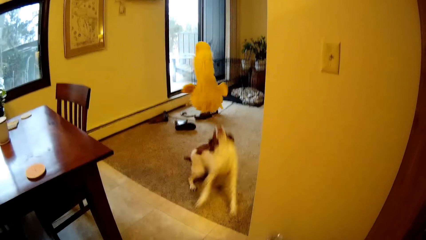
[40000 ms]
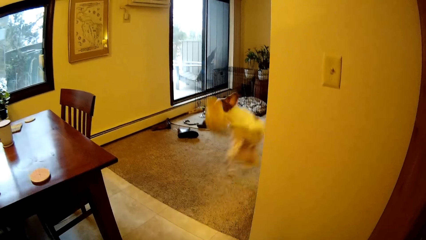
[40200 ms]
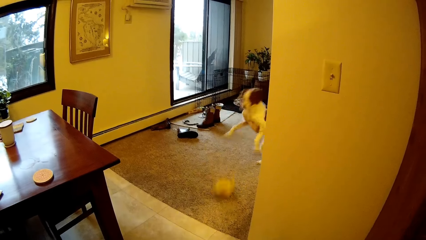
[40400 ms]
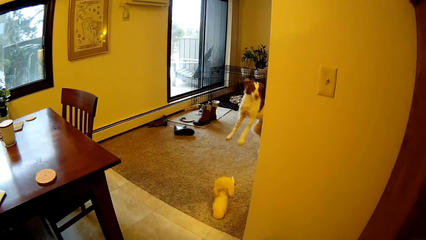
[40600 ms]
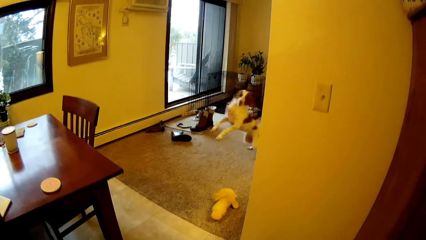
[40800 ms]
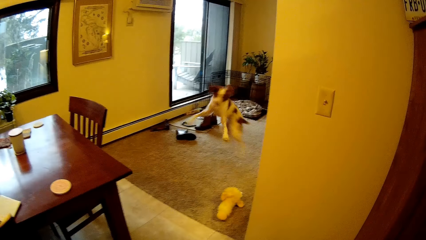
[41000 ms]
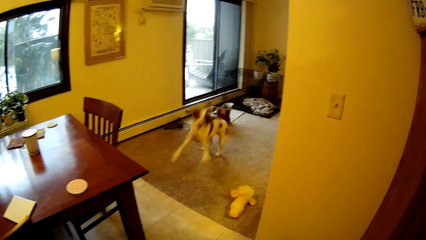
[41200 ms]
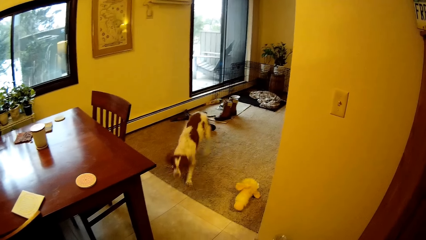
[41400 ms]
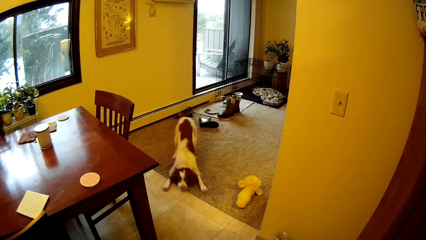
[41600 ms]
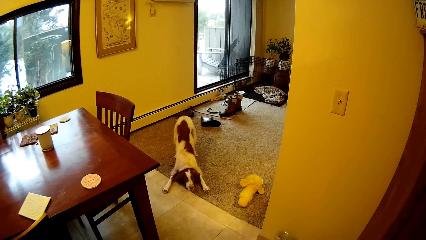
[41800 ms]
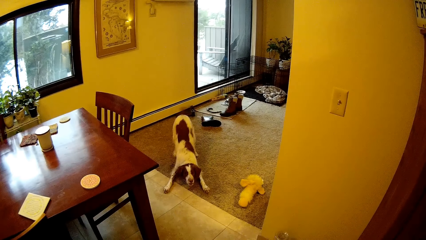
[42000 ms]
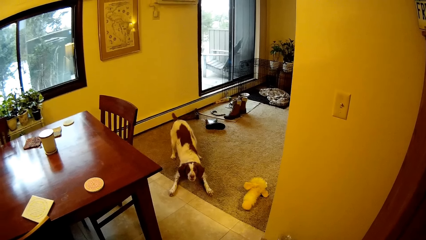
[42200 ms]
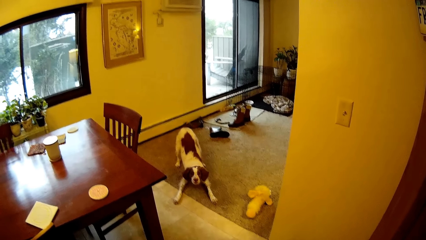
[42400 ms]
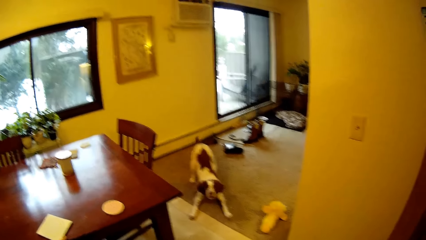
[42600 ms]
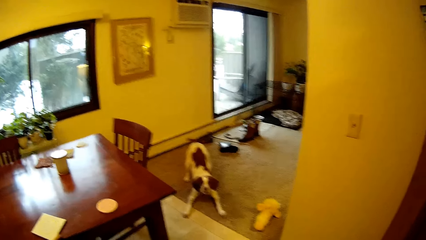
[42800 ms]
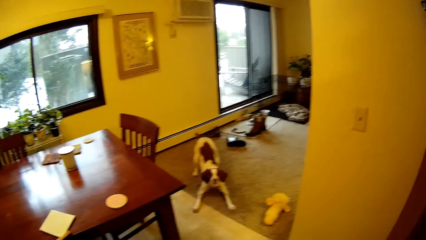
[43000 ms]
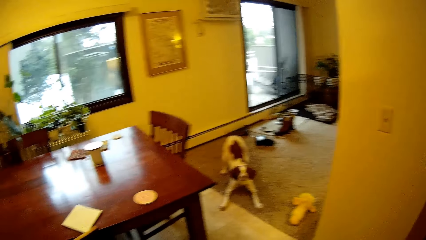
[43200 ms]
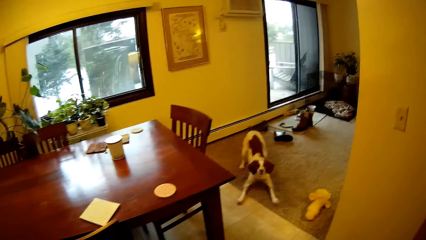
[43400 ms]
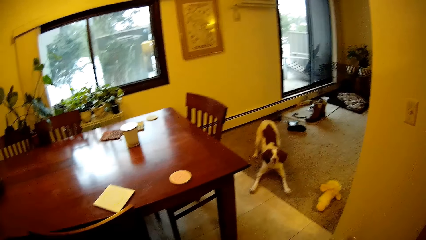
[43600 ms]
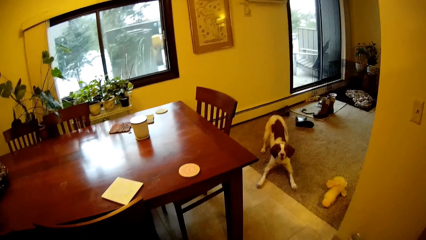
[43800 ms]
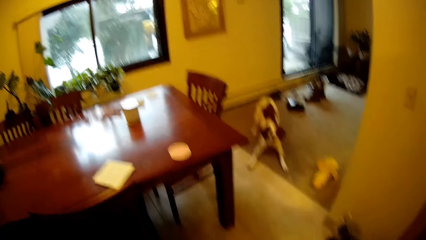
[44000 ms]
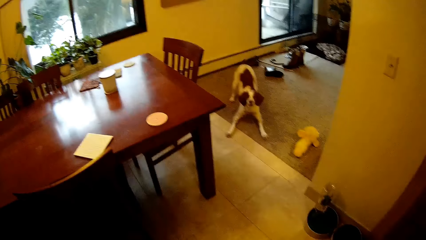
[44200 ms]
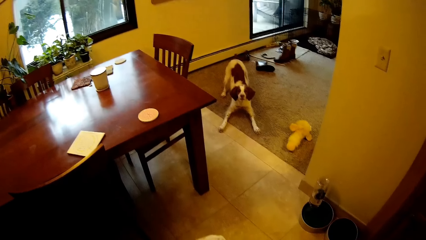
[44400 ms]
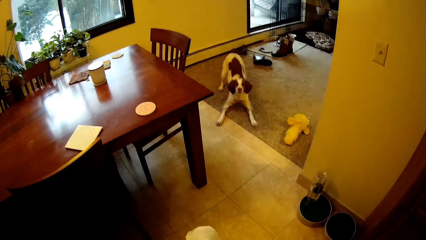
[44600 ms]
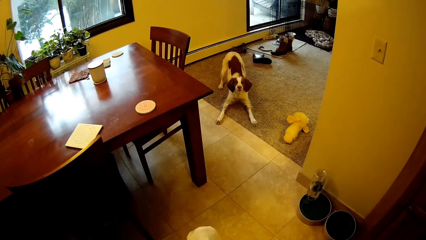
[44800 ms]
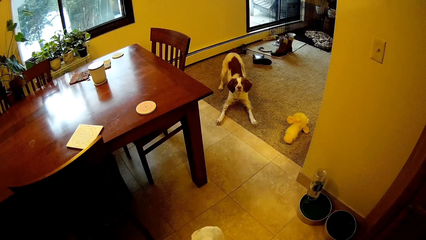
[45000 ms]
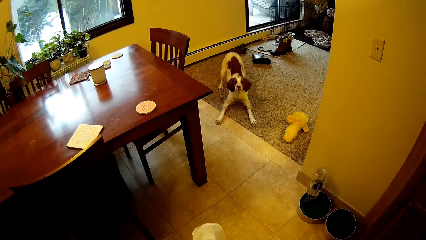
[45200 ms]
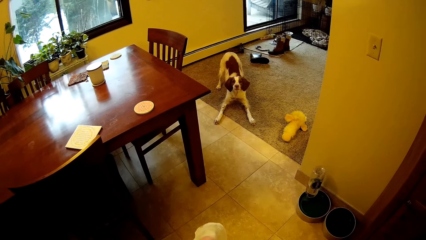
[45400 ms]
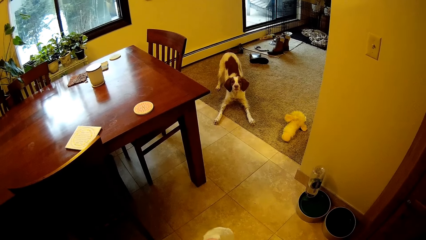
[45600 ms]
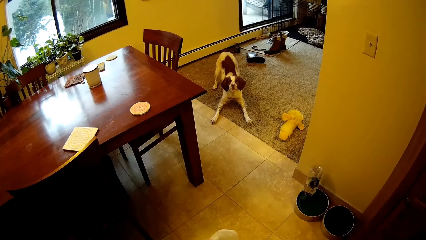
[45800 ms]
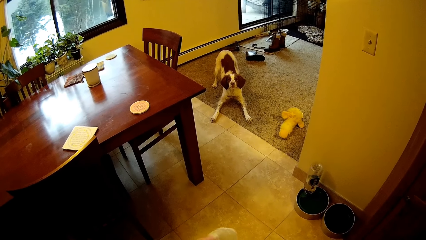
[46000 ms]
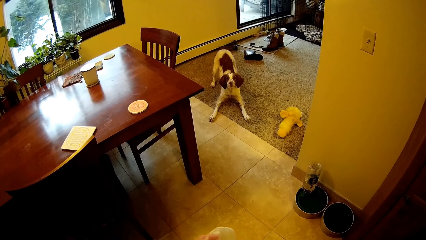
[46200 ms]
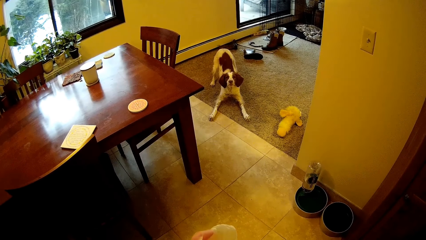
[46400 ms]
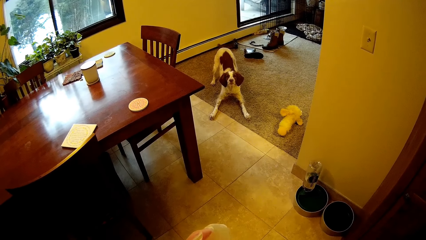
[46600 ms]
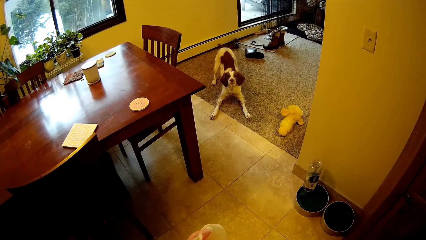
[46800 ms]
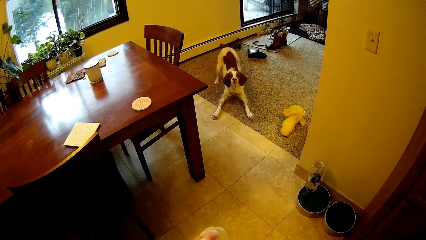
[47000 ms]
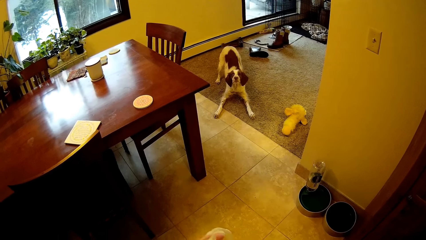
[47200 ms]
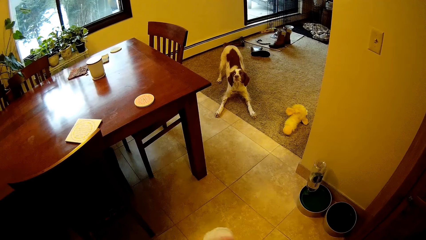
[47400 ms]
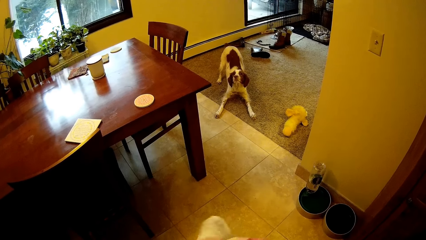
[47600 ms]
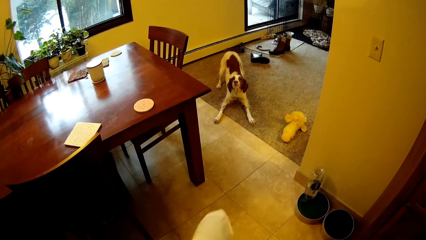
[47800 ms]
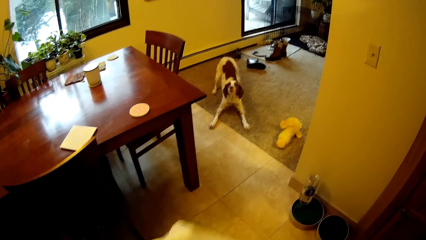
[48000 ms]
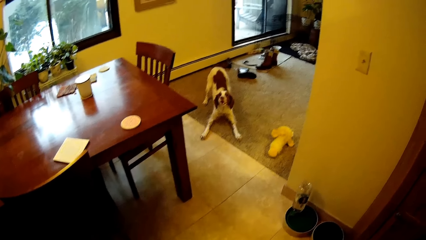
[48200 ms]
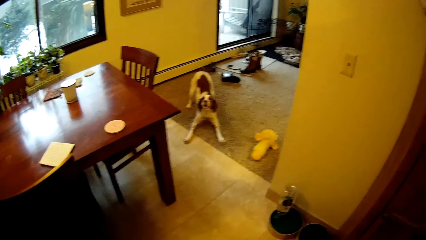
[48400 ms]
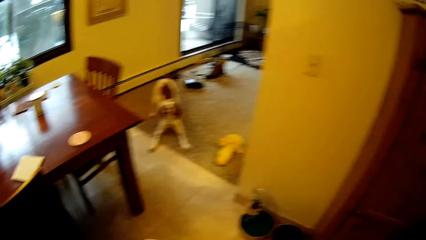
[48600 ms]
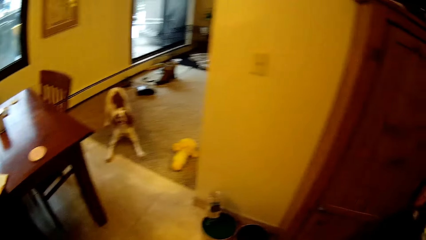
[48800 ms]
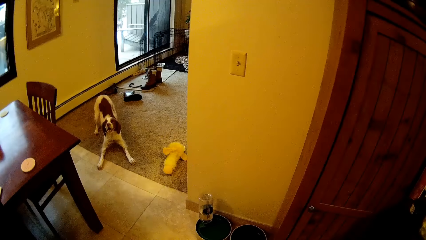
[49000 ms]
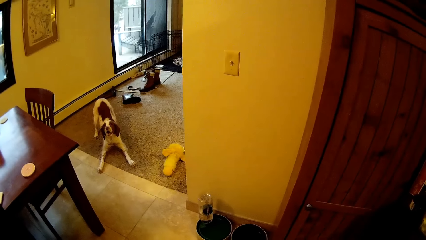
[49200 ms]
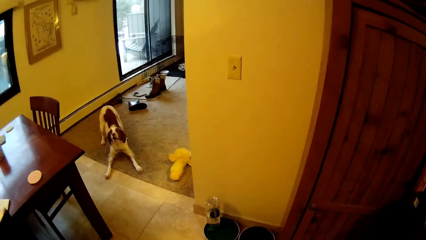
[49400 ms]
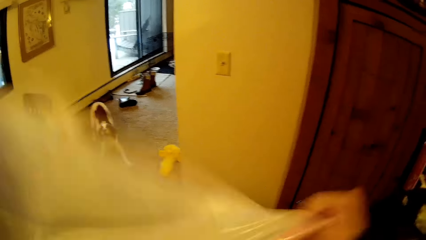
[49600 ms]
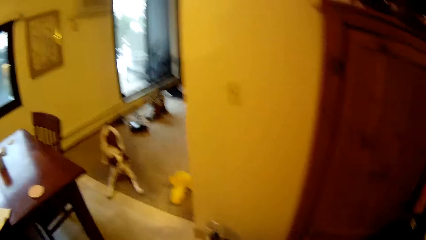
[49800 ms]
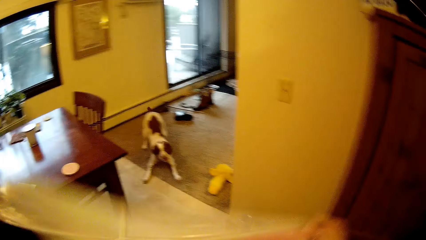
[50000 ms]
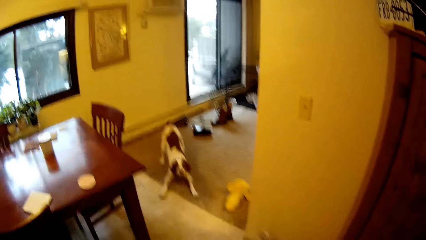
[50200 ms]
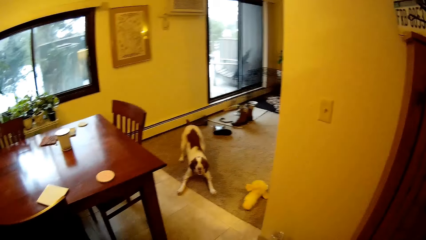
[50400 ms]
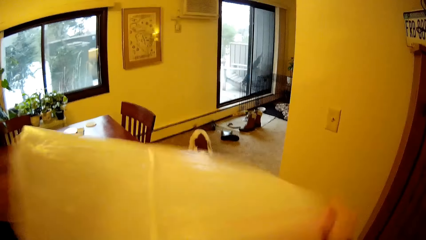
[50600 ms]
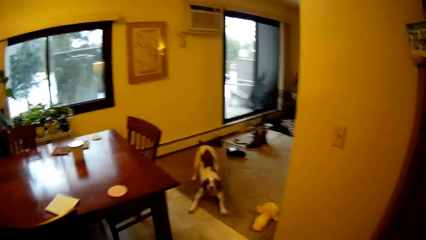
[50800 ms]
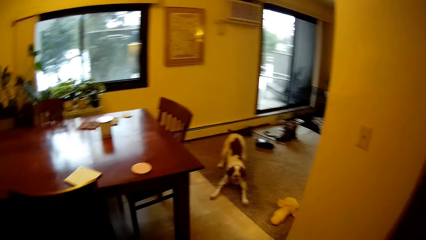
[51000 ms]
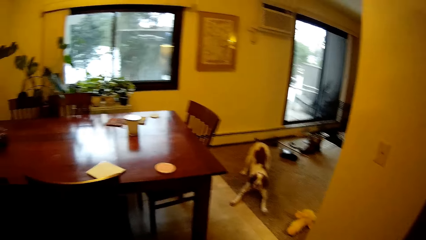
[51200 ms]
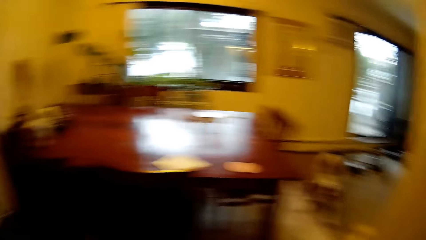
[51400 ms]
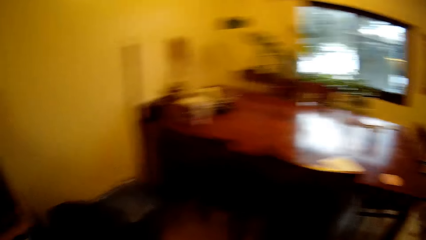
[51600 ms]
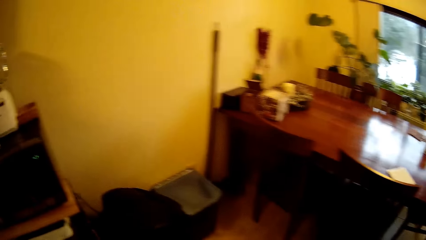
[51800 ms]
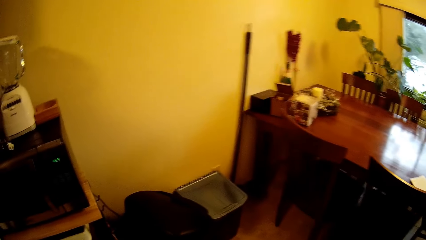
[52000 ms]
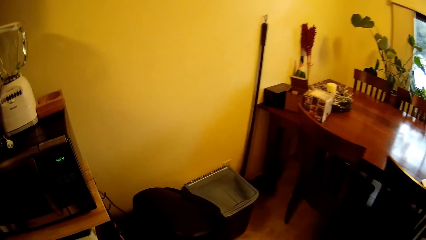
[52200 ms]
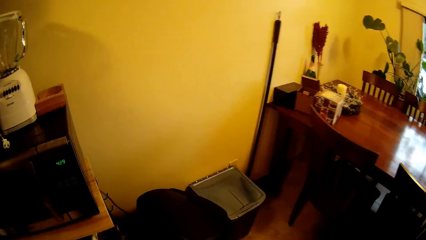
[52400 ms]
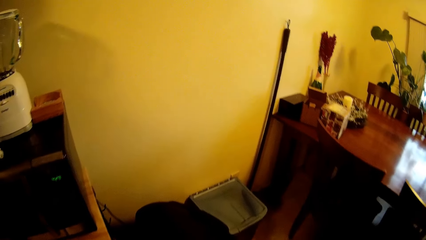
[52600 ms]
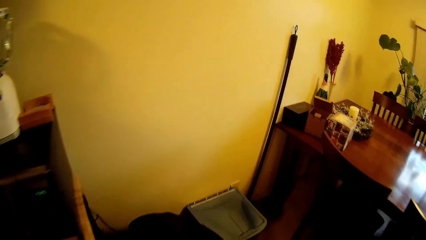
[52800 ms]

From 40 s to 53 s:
The camera wearer throws the doll towards the dog. She shakes a polythene bag with her two hands.

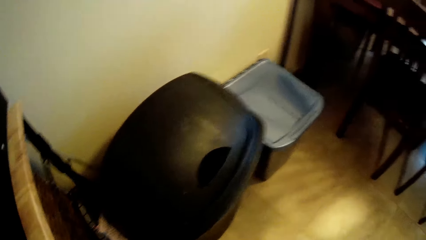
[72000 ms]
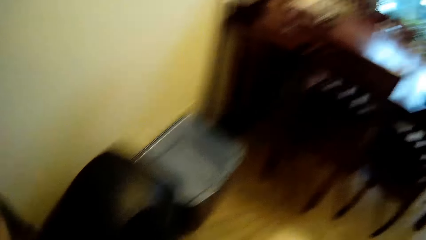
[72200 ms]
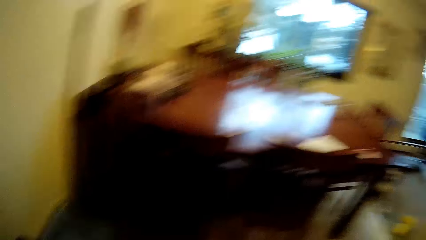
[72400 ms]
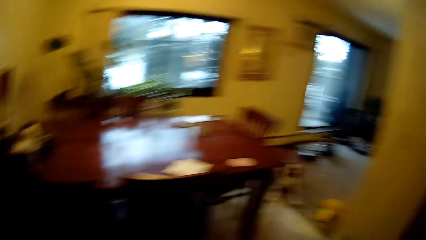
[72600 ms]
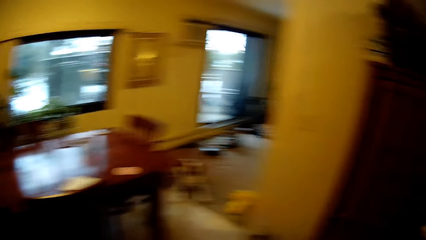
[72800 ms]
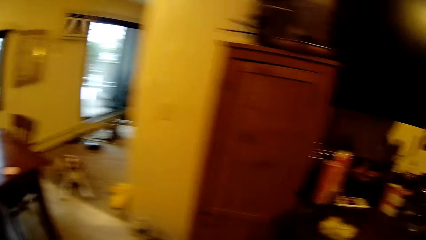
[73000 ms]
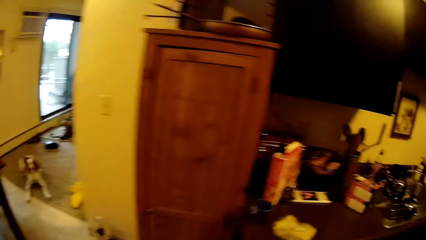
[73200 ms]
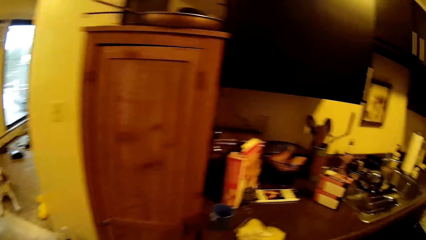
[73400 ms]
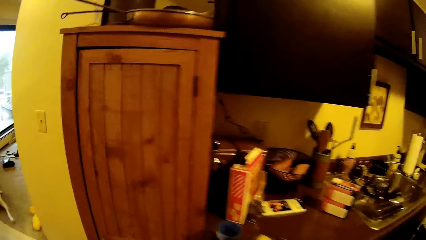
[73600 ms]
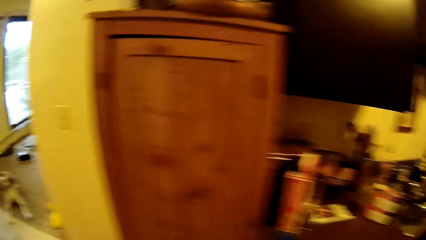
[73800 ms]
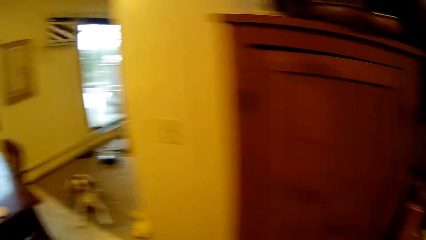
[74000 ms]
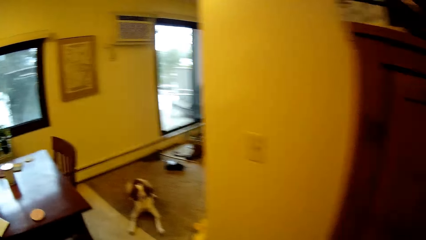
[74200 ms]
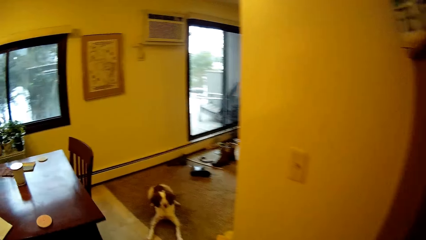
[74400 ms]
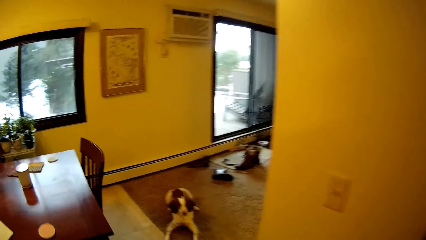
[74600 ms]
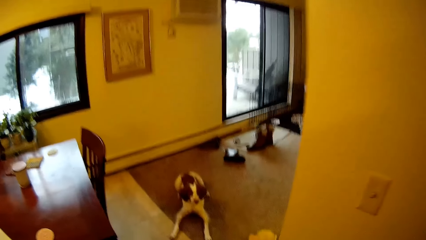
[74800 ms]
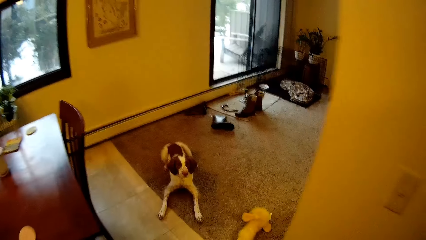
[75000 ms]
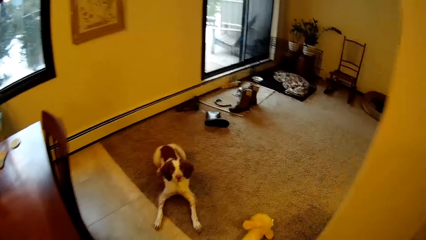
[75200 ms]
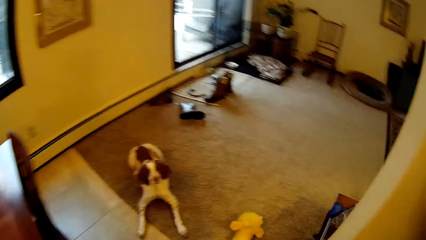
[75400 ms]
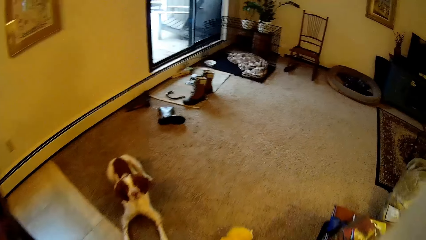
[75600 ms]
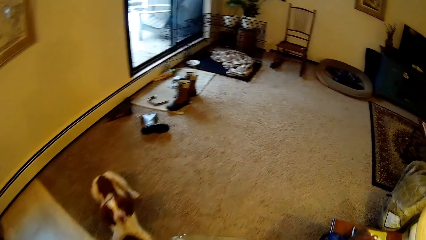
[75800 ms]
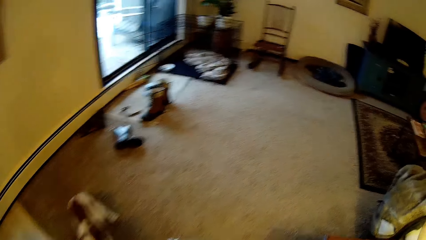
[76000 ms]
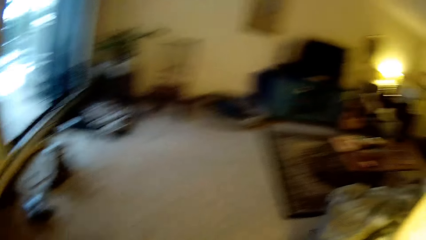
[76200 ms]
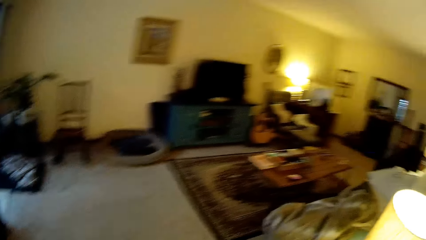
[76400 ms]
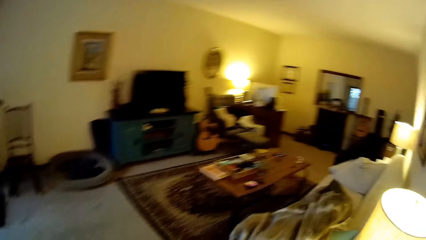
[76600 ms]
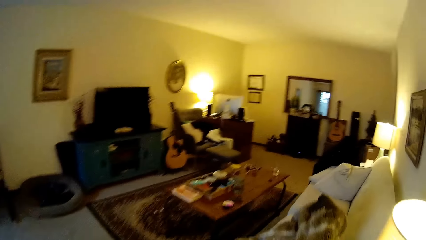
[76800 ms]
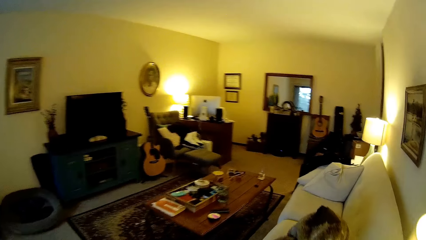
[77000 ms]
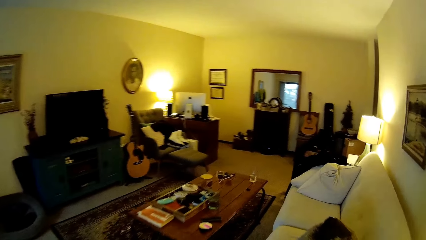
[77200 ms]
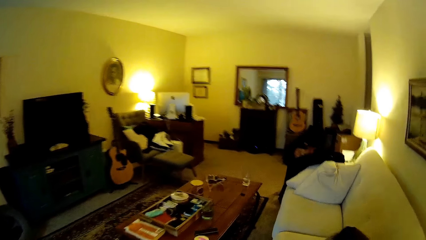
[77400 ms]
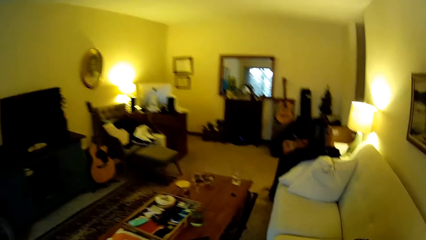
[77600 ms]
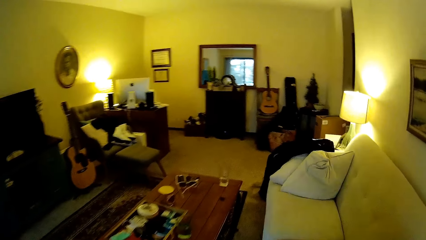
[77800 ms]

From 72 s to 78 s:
The camera wearer walks past the dog. They walk into a living room.
